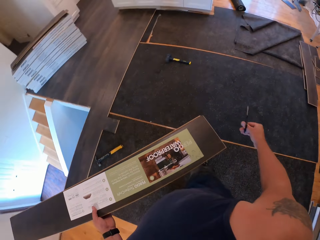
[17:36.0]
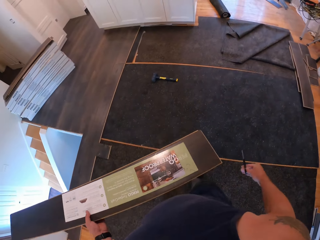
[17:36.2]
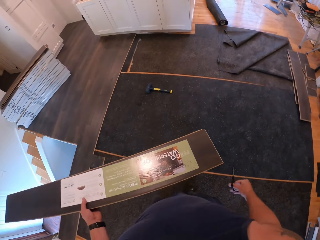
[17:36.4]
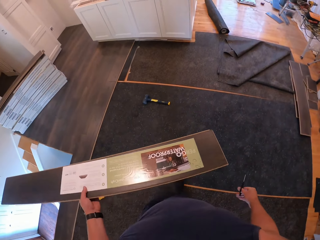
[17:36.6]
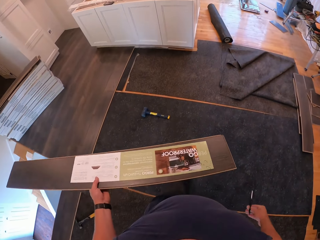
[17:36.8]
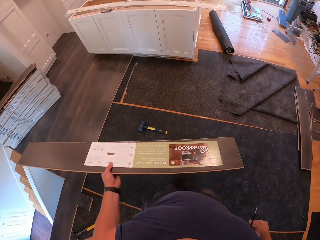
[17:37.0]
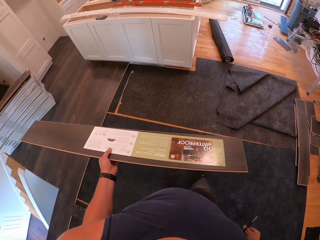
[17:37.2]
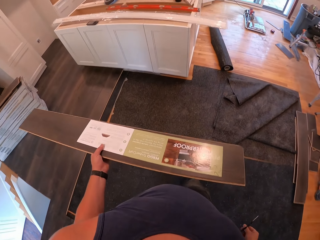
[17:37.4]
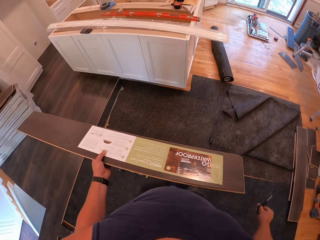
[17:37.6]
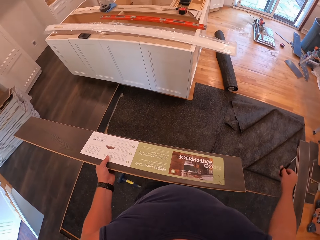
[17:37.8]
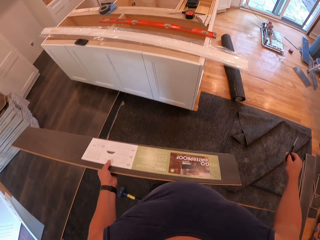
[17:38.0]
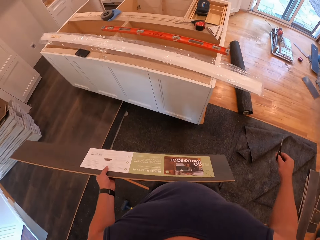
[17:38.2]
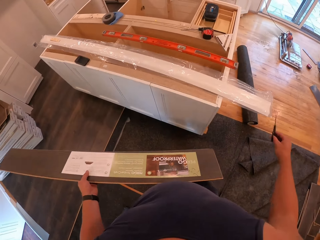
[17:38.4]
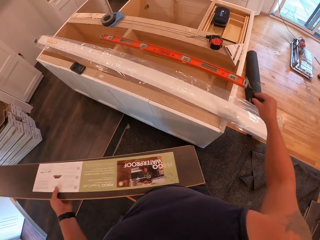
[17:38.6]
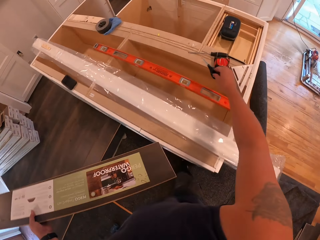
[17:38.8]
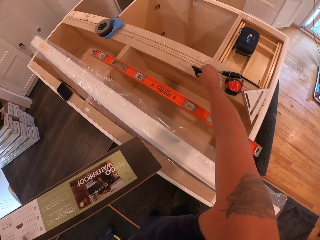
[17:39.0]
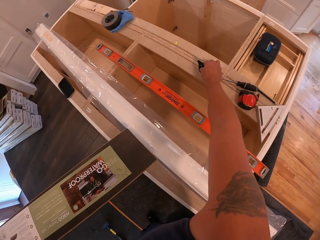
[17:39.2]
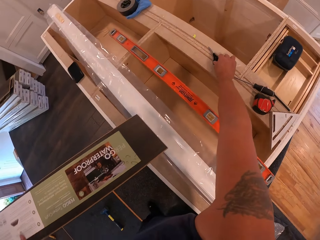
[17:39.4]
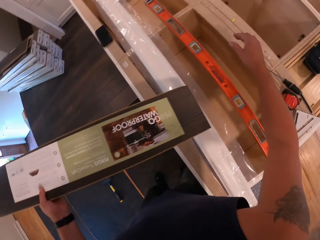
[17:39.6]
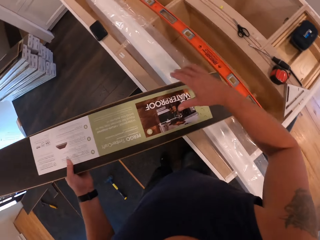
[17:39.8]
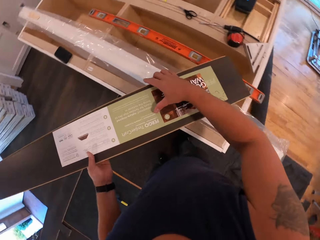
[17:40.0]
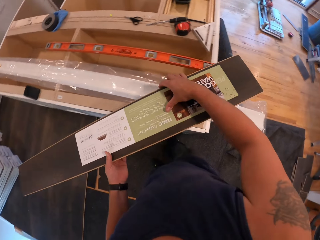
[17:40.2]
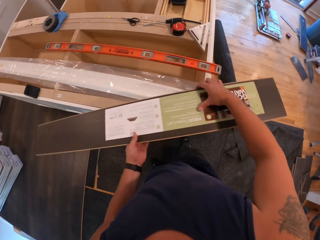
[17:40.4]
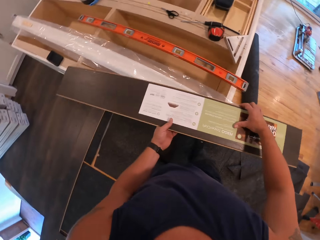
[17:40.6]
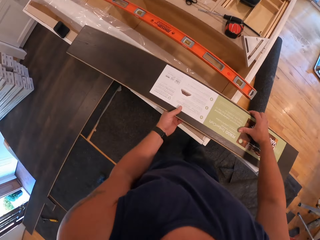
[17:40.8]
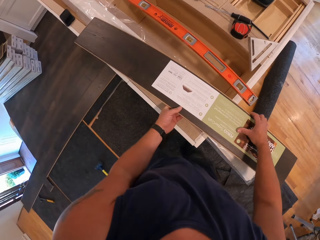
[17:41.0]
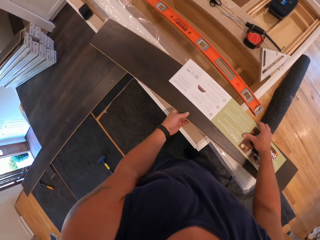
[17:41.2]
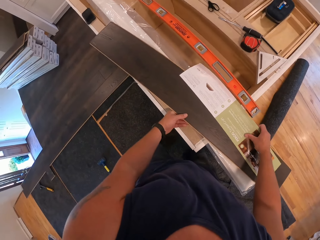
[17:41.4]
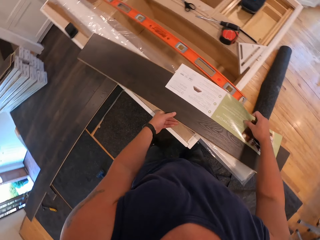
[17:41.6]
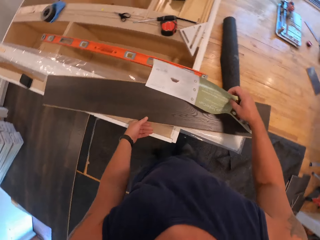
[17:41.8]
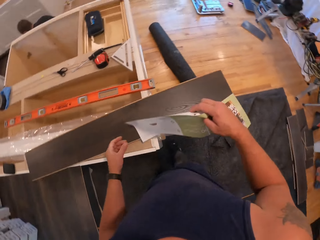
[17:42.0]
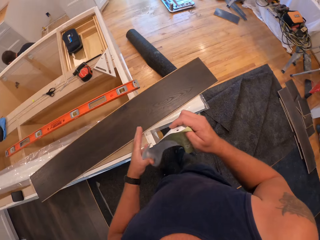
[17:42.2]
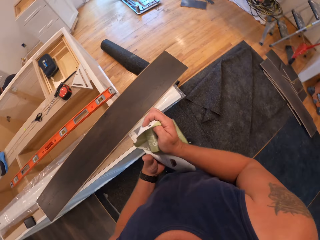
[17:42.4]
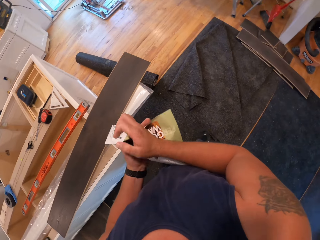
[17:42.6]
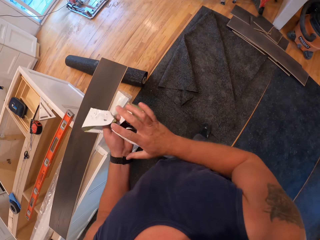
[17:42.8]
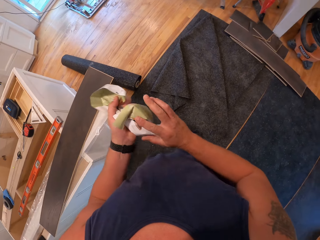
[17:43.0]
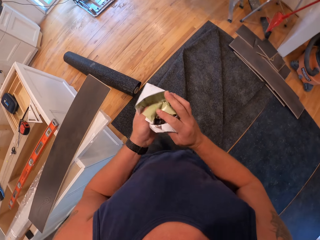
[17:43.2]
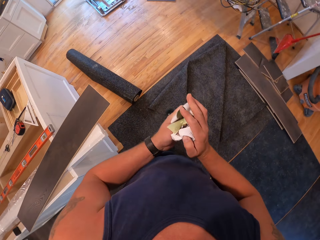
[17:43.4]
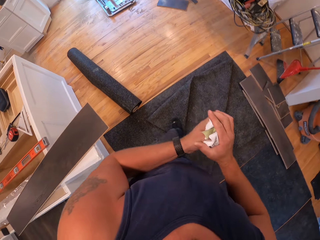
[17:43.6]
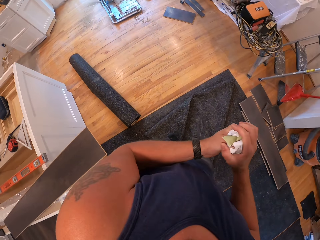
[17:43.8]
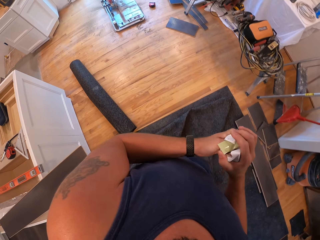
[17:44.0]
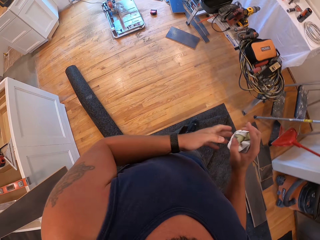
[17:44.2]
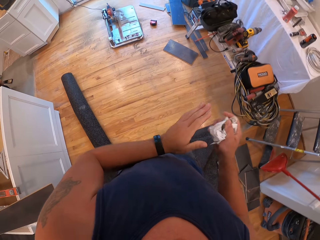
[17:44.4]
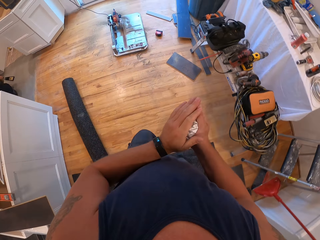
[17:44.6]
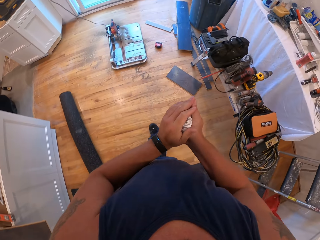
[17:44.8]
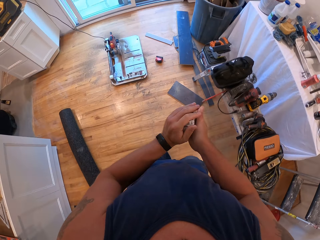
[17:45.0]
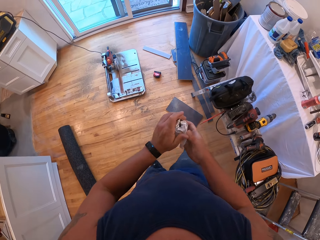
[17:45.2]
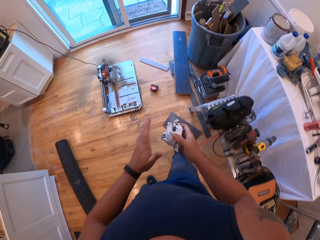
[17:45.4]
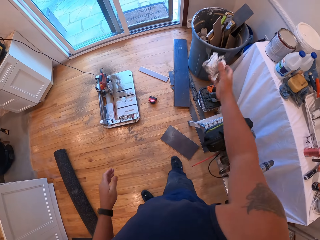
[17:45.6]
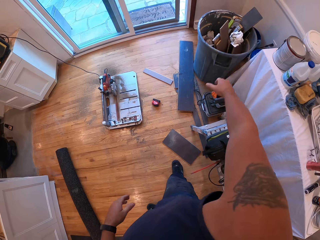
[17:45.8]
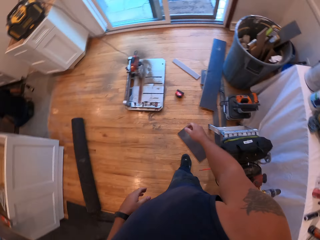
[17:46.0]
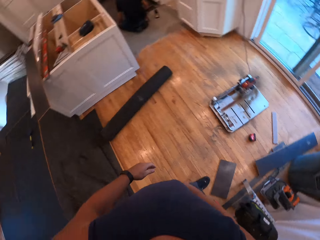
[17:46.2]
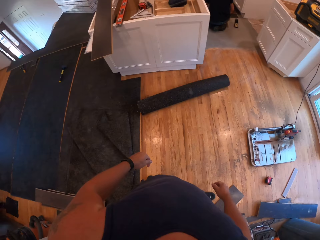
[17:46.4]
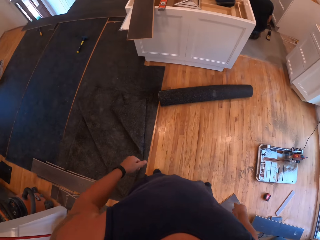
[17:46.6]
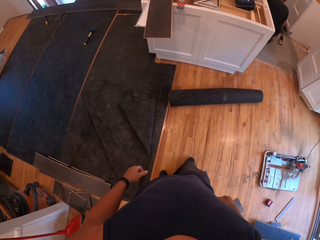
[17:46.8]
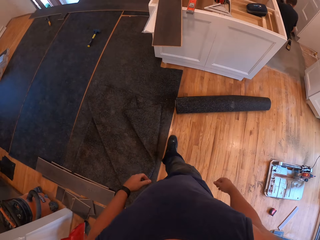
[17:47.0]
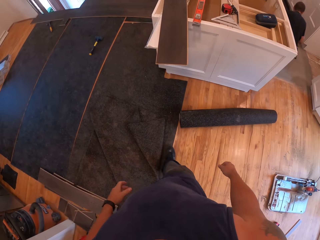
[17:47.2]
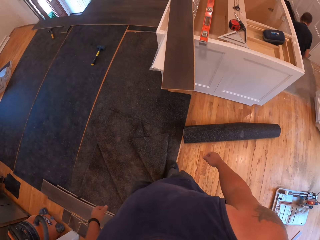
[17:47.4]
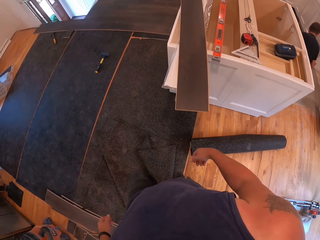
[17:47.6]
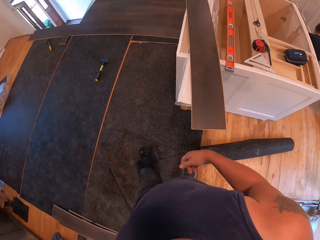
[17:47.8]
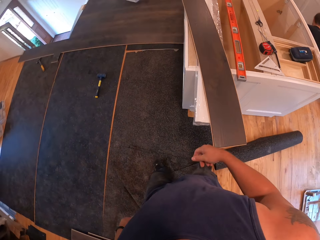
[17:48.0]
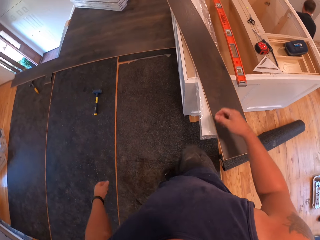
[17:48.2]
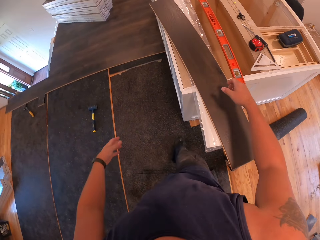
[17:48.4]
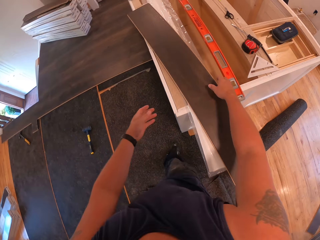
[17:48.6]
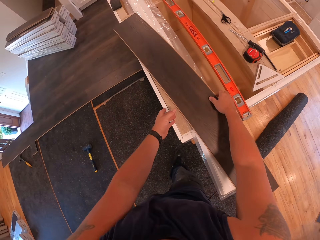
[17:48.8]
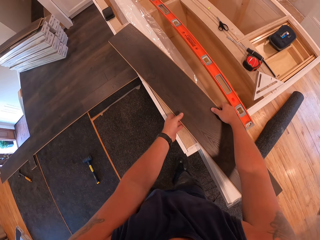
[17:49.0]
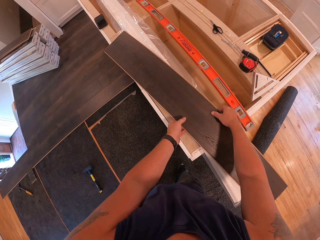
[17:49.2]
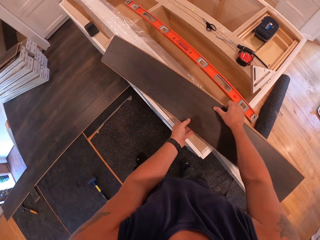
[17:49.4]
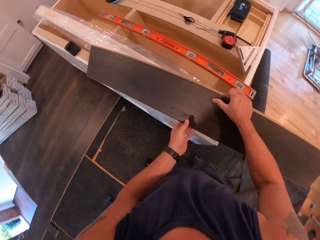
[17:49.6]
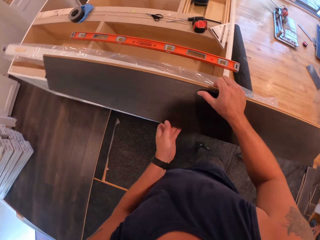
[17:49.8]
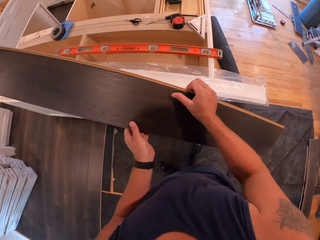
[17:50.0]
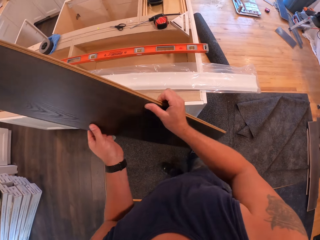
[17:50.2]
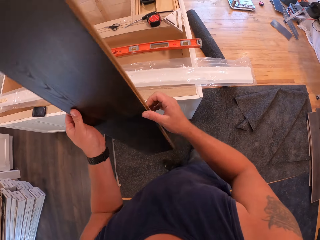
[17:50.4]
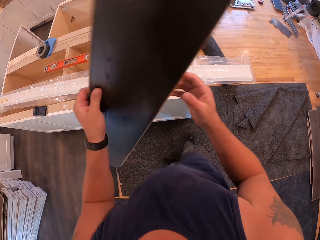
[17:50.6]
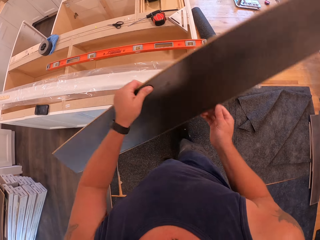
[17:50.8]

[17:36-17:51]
The camera wearer walks to the kitchen counter. They drop the scissors on the kitchen counter. They place the carpet on the kitchen counter. They pick the paper. They fold the paper. They crumple the paper. They walk towards the dustbin. They throw the paper into the dustbin. They walk back to the kitchen counter. They pick the carpet.

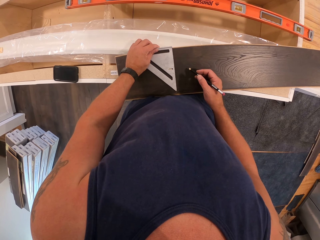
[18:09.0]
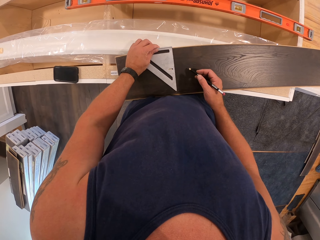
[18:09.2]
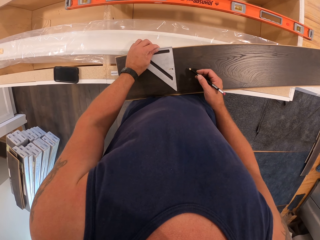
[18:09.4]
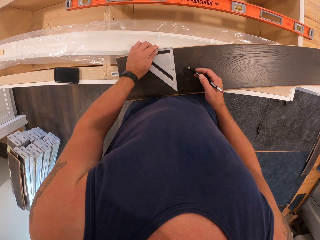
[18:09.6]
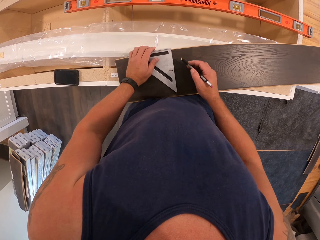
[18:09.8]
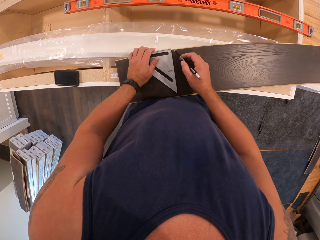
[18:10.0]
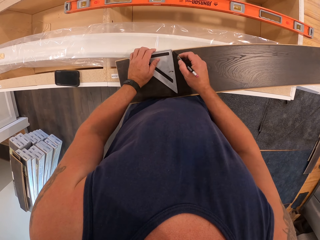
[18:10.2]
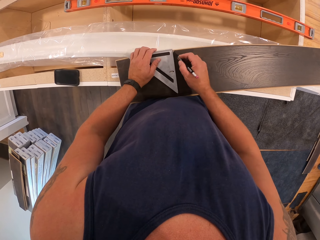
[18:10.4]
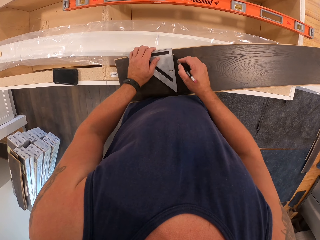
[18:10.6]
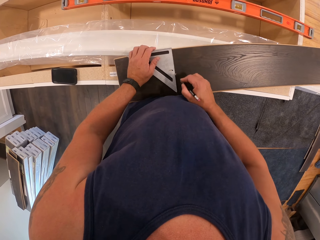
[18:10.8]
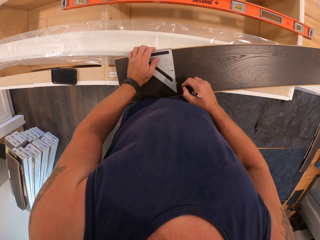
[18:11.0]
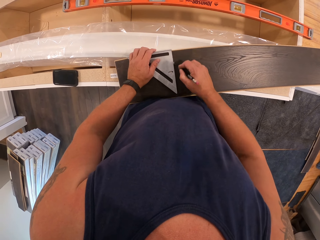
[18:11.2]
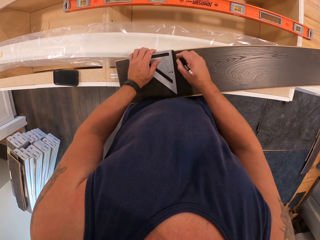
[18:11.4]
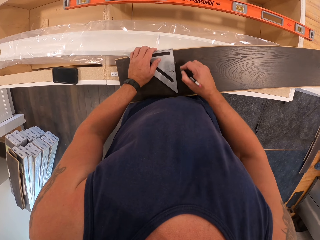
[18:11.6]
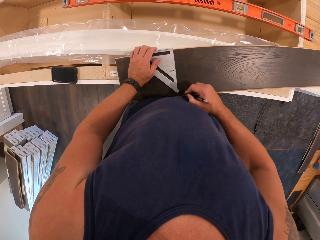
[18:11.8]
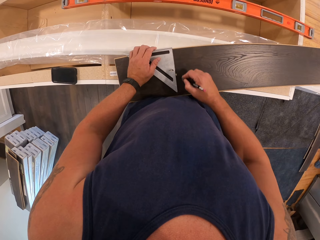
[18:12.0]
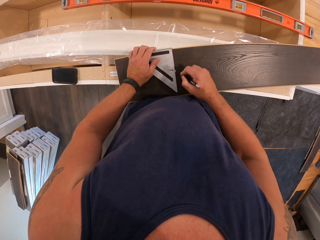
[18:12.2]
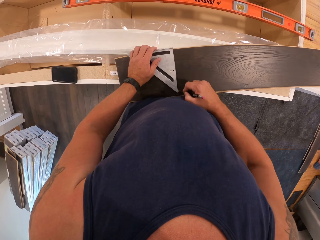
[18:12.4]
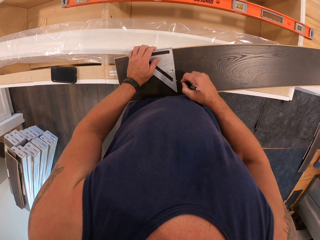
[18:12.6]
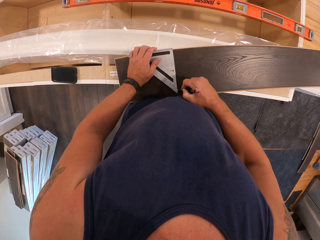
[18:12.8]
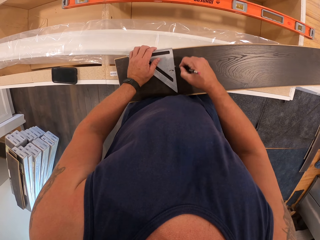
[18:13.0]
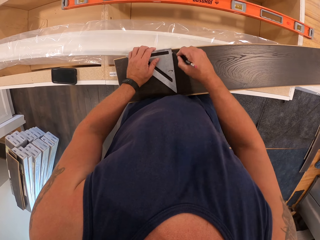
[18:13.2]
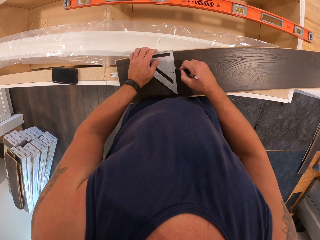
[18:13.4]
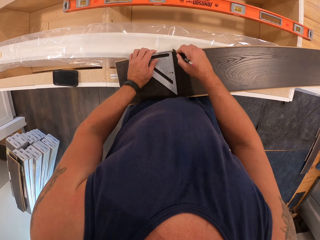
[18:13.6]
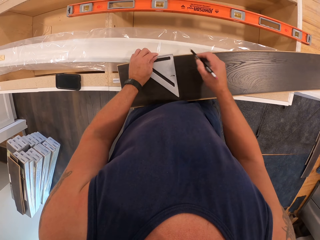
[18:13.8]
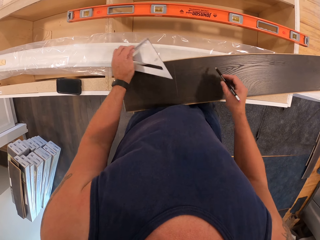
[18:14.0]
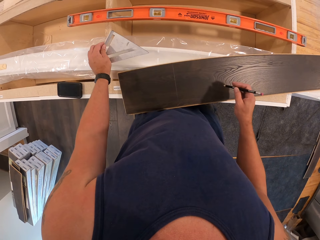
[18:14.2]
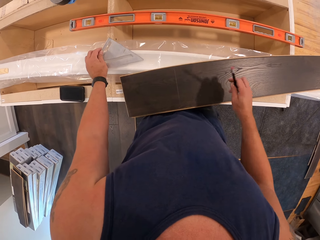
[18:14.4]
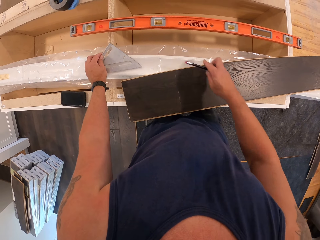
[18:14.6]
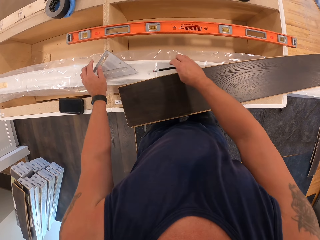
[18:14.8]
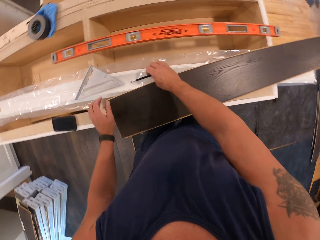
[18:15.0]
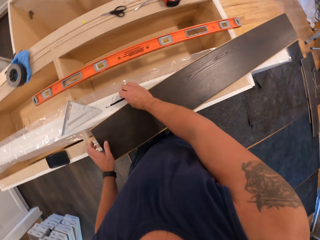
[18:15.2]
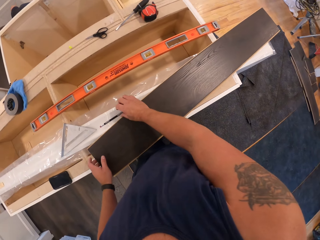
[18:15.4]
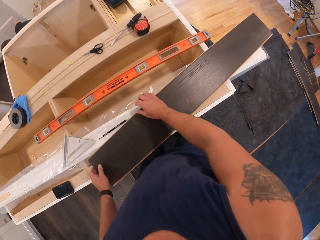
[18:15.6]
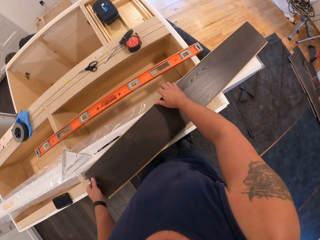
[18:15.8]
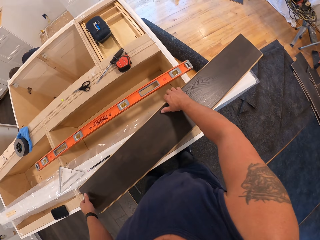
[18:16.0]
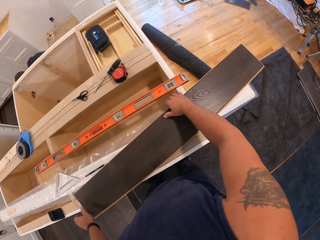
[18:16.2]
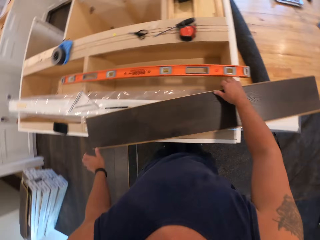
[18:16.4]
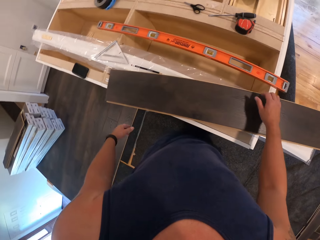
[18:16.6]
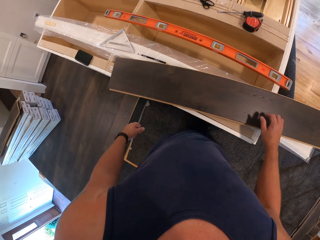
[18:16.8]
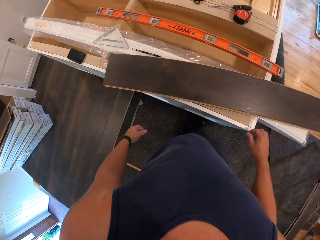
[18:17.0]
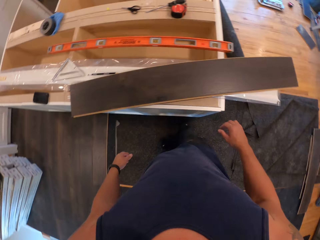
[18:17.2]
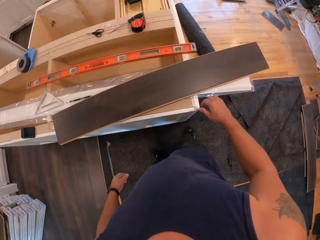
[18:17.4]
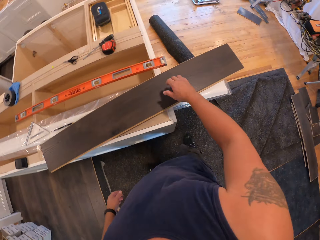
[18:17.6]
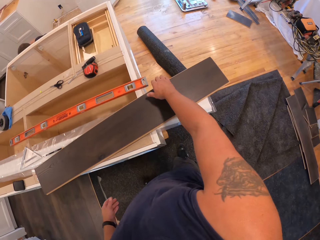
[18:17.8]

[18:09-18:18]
The camera wearer marks the carpet with the pencil. They place the triangle ruler on the cabinet. They place the pencil on the cabinet. They put the pencil on something. They look at the floor tile.
